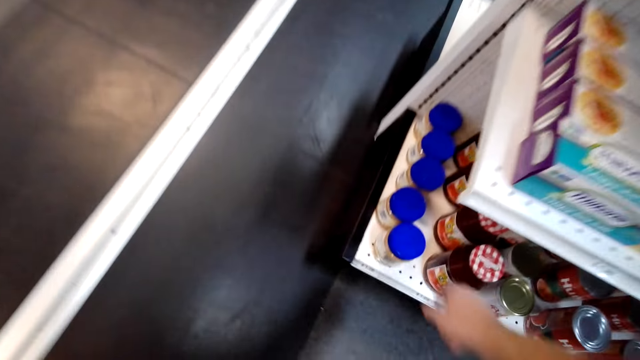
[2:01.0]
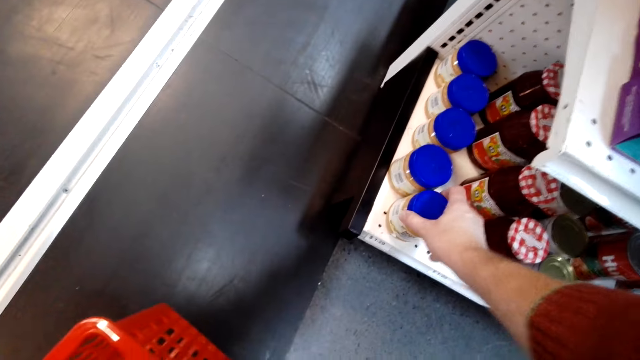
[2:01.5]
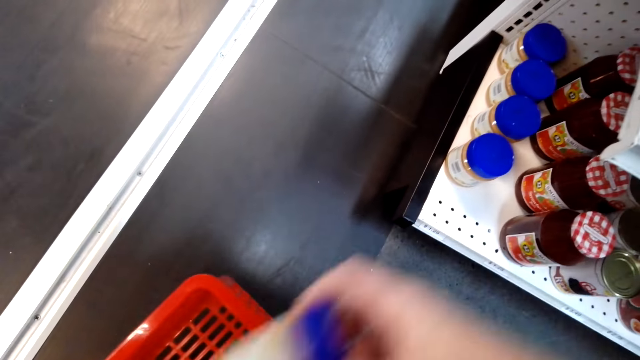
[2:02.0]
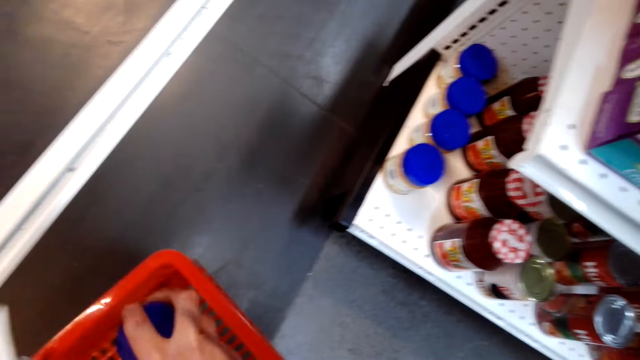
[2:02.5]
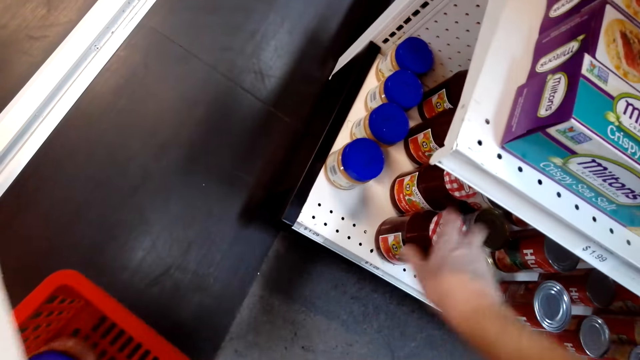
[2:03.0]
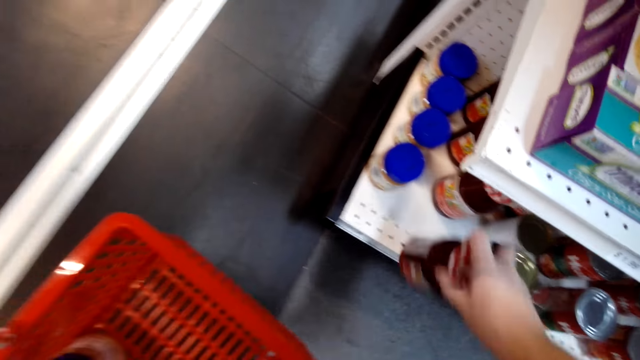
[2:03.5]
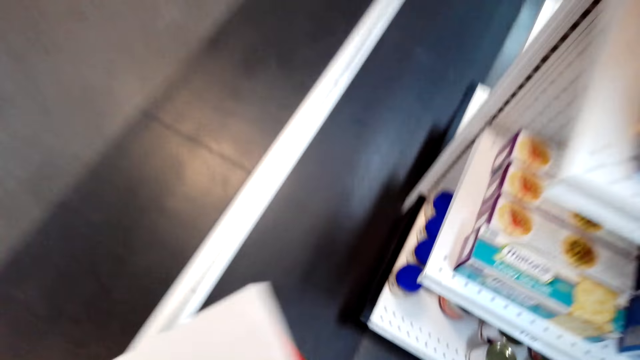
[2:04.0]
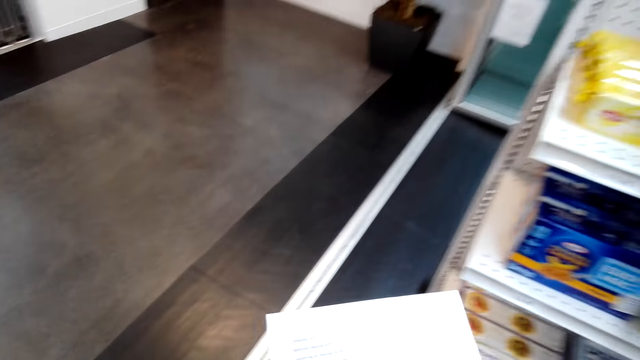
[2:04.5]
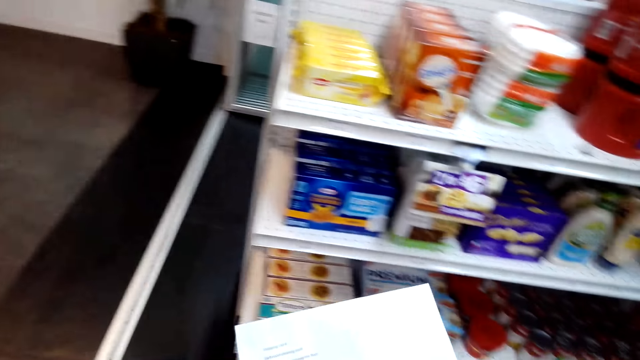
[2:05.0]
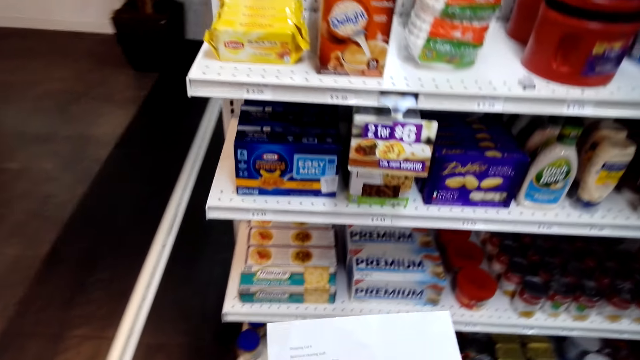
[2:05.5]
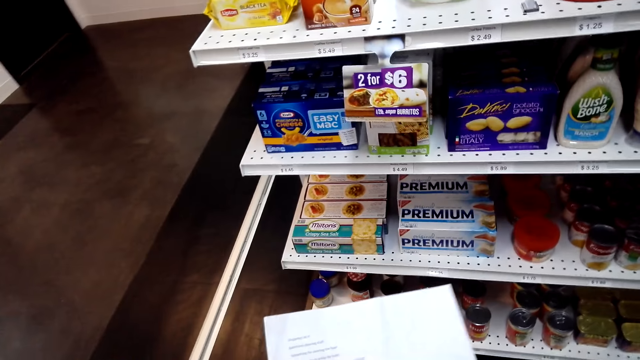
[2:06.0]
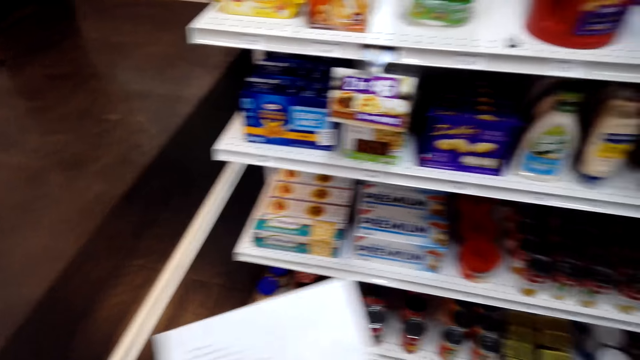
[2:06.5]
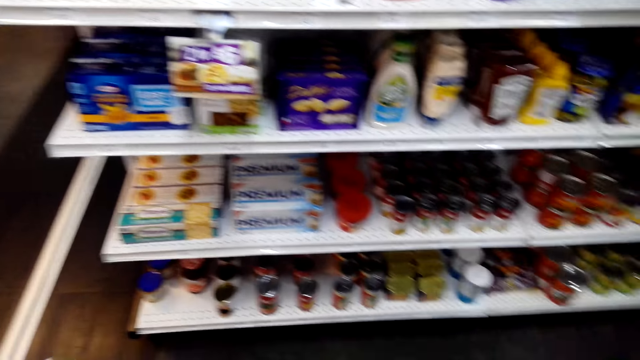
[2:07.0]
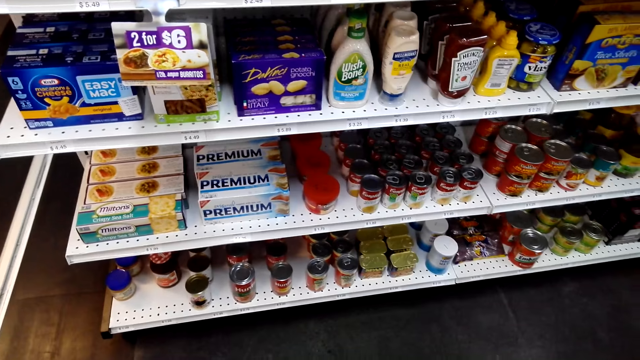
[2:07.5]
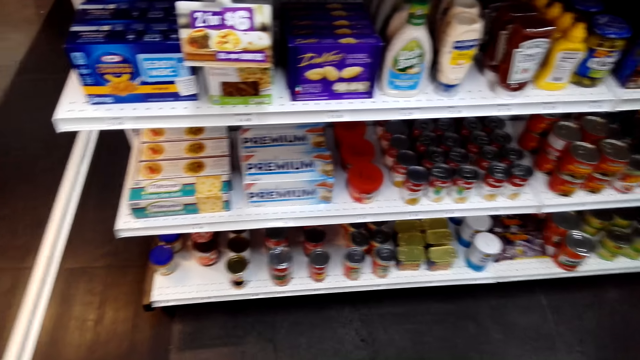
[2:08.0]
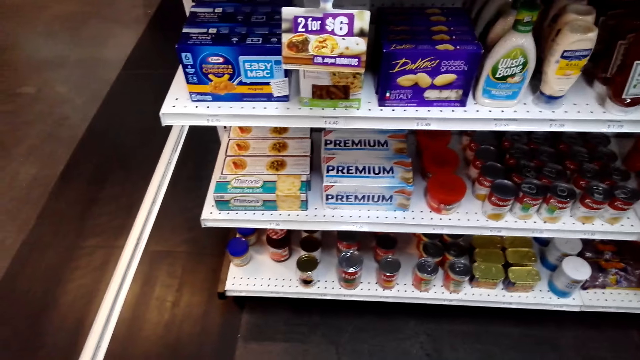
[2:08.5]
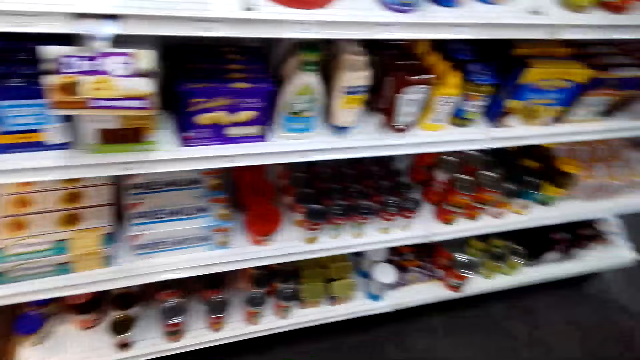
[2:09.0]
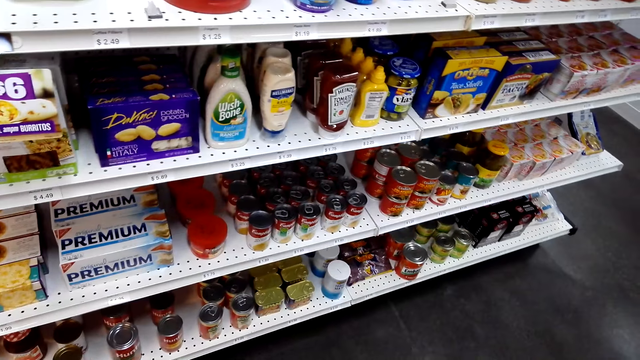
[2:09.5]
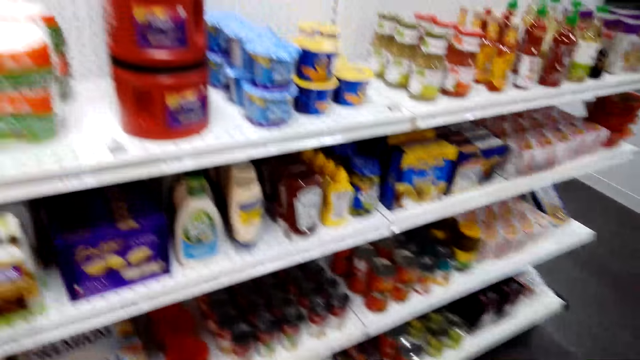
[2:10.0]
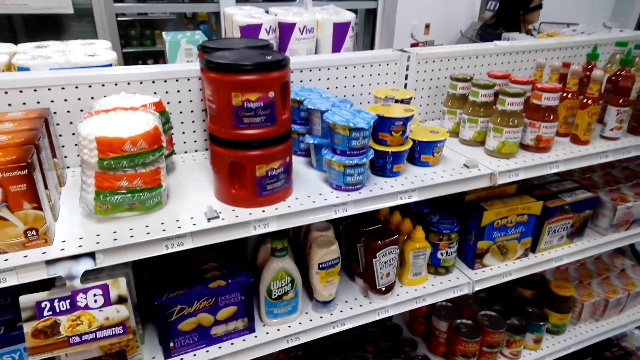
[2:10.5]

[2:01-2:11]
The camera wearer picks up a container from the shelf and puts the container in the basket. They pick up a container from the shelf and place the container in the basket. They check the shopping list. They check the shop shelves. They look around.

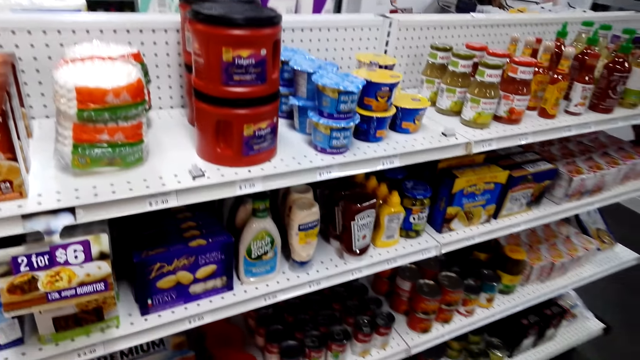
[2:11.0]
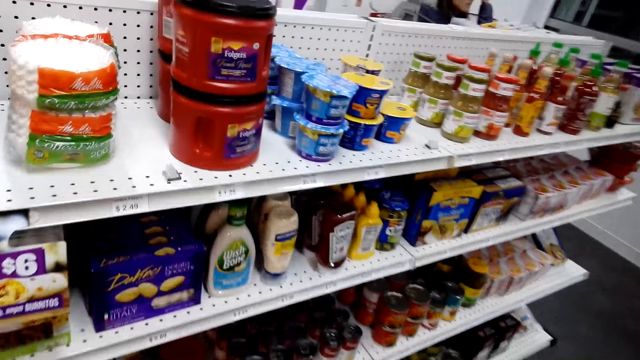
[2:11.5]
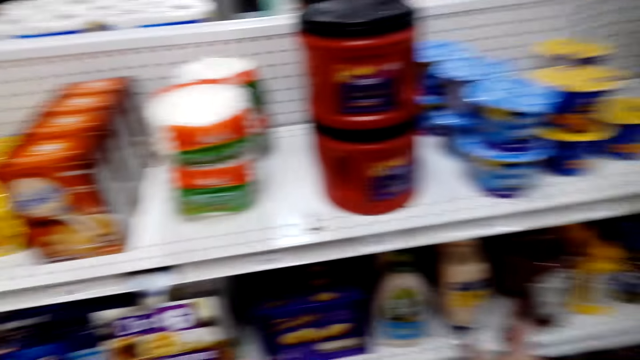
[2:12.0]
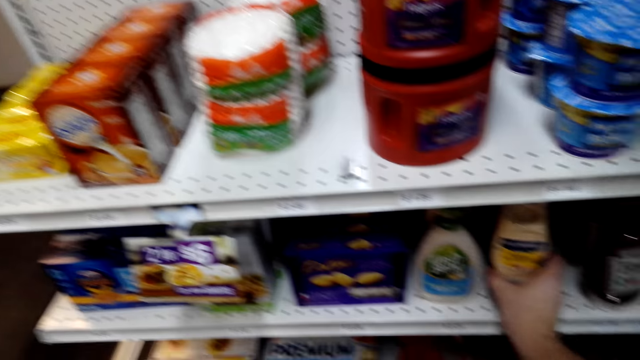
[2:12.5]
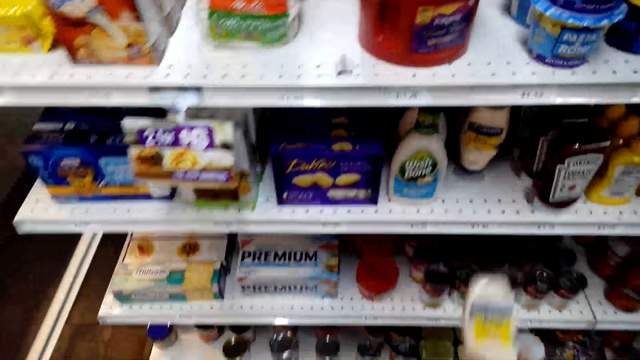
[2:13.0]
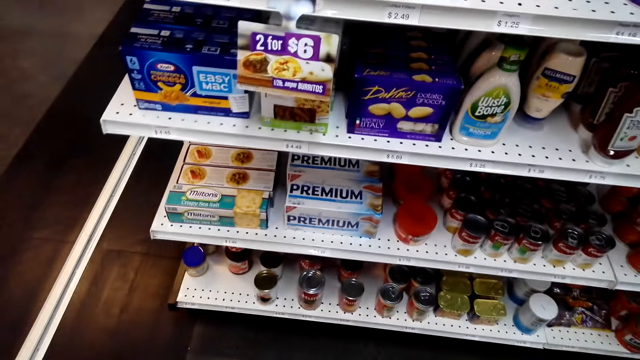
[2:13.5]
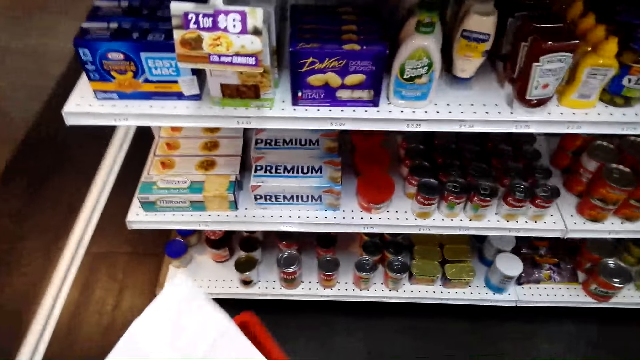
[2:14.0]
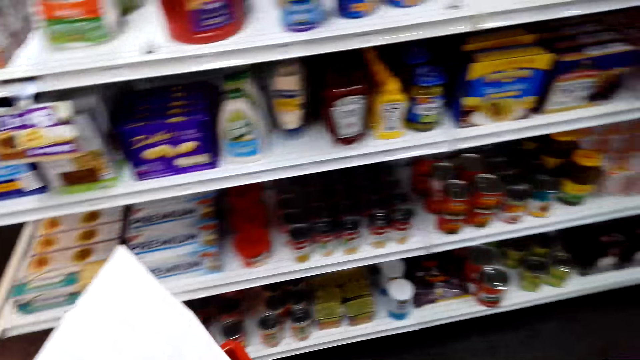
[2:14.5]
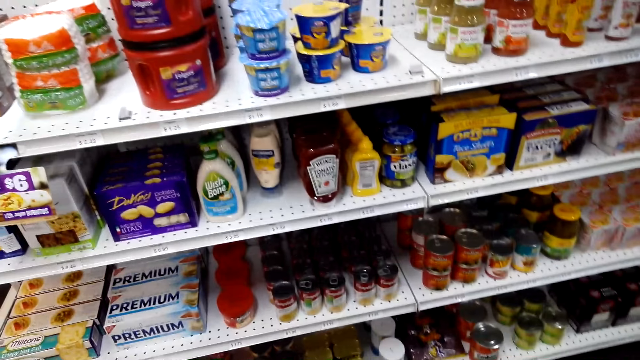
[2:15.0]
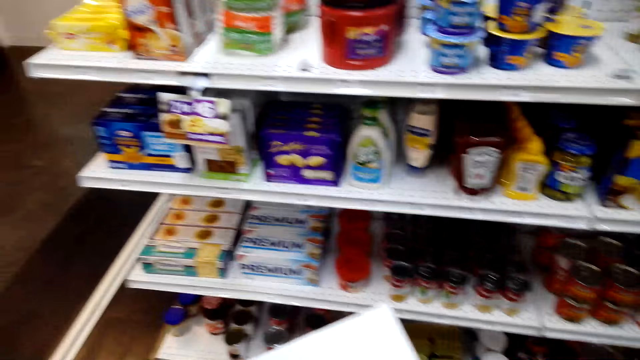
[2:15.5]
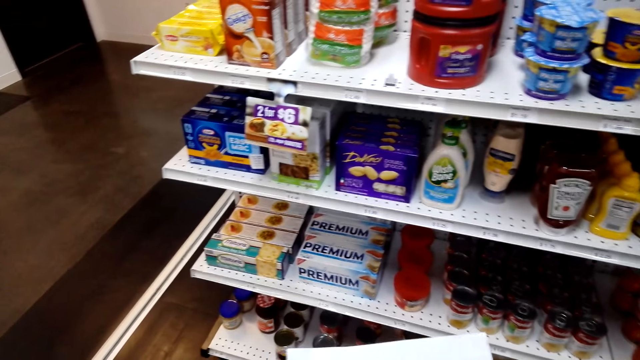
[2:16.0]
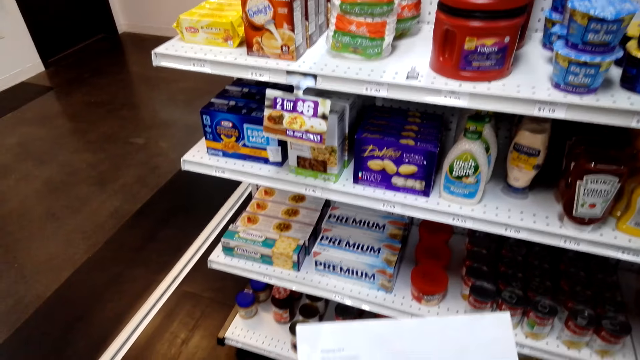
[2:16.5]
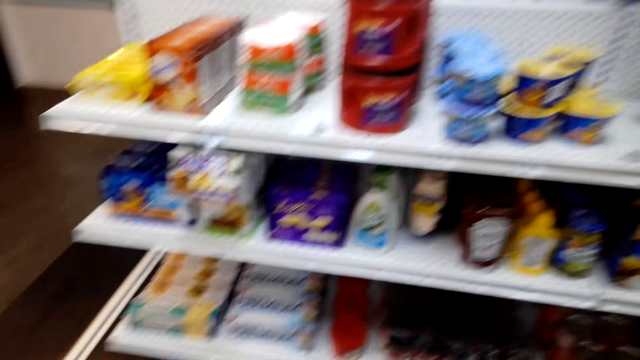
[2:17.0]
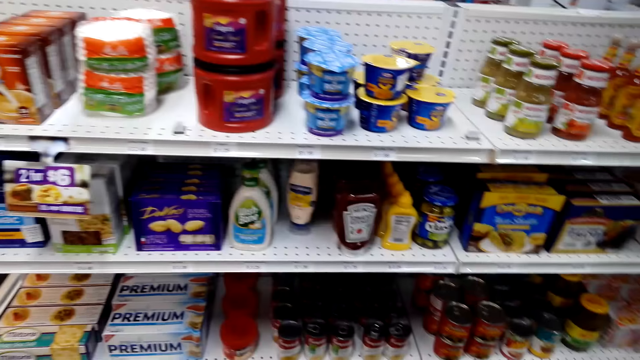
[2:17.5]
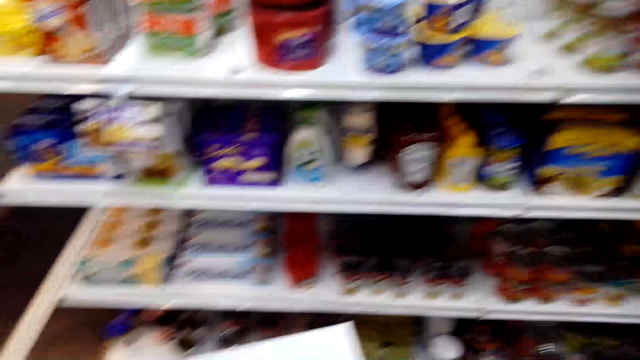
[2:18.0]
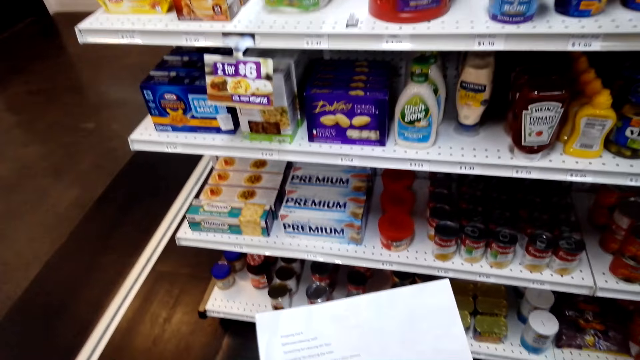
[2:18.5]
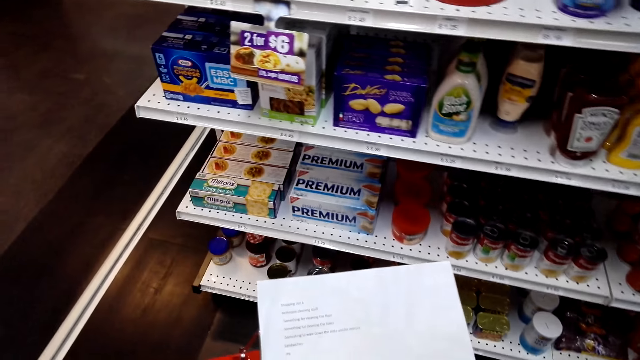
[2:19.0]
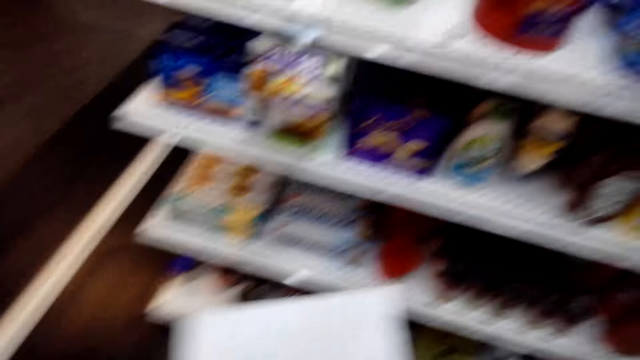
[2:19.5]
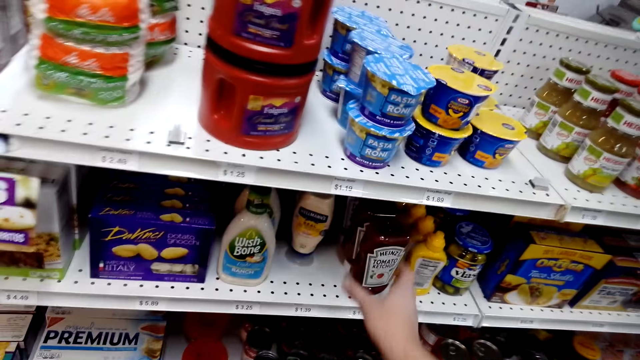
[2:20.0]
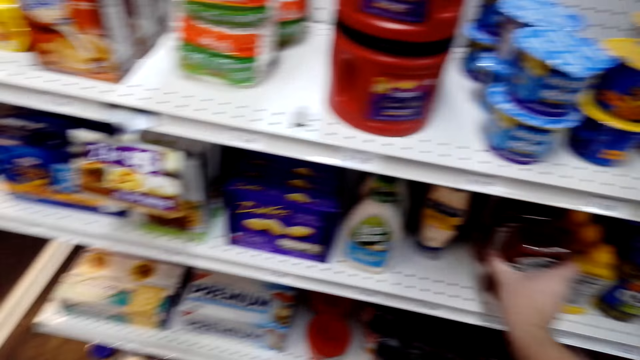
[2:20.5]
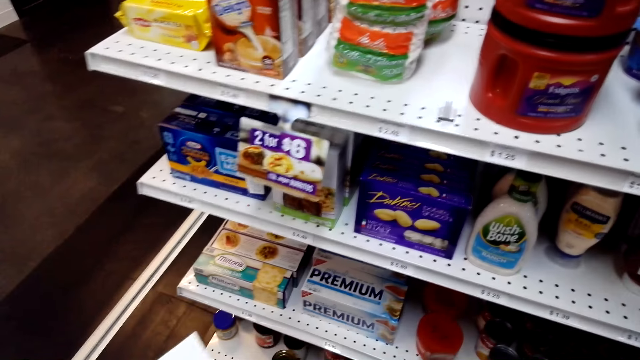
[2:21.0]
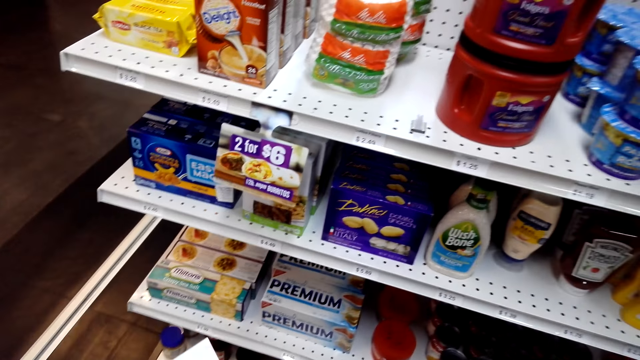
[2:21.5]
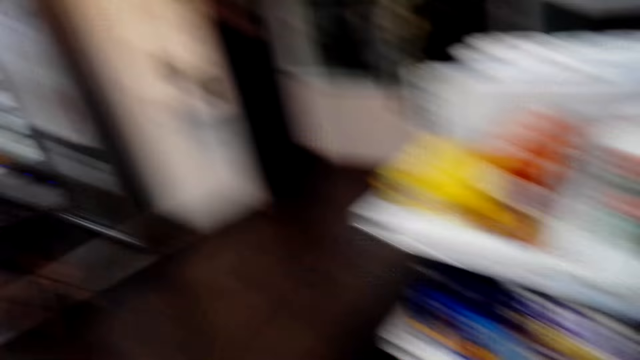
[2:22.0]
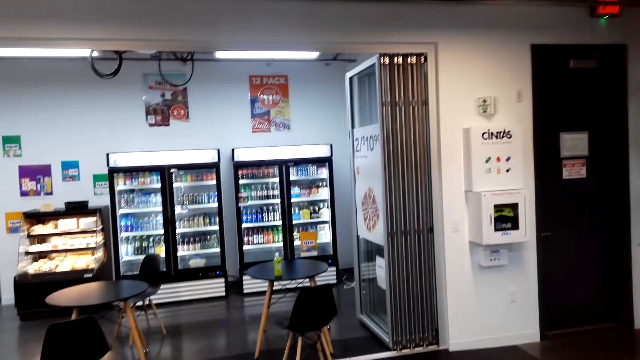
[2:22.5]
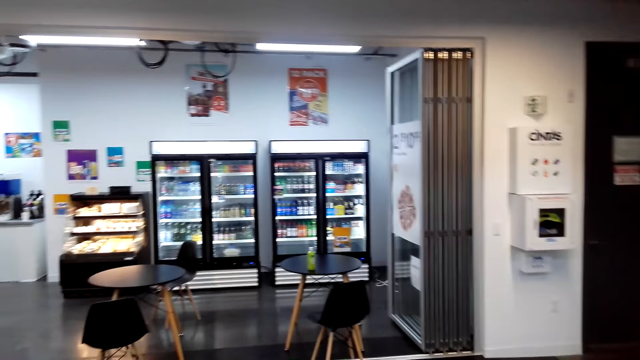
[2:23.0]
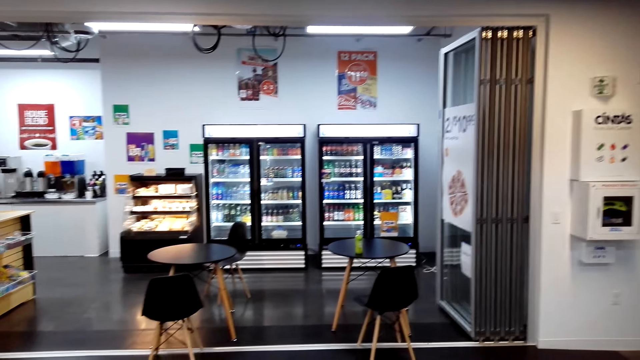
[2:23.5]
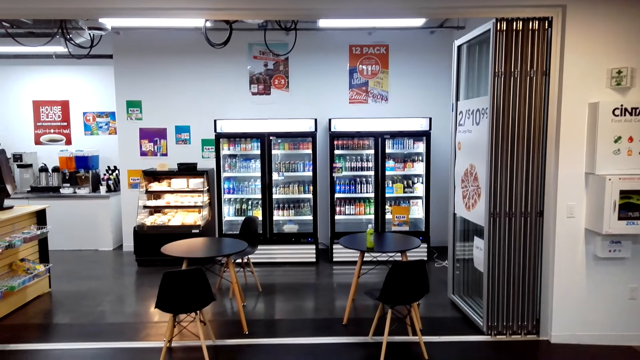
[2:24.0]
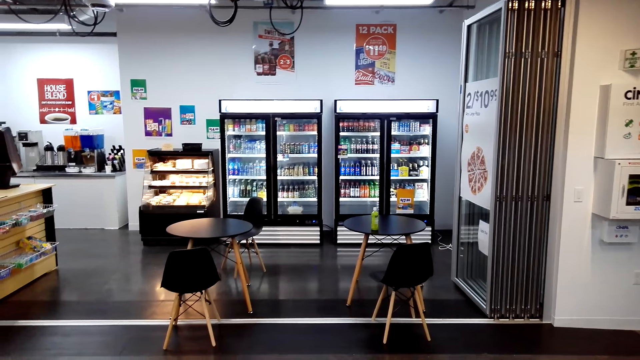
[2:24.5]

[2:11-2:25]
The camera wearer picks up a bottle from the shelf and places the bottle in the carrier. They check the shopping list. They check the shop shelves. They look around. They pick up a bottle of ketchup or tomato sauce. They place the tomato sauce in the carrier. They look around the shops.
